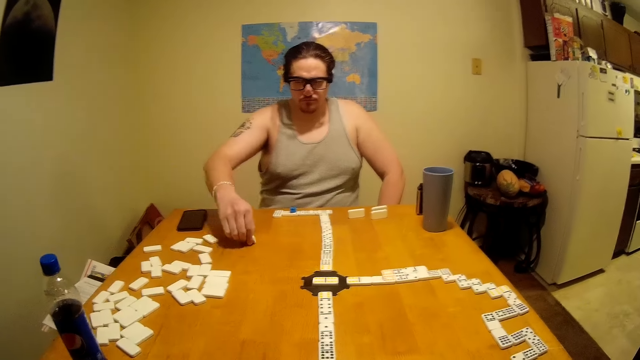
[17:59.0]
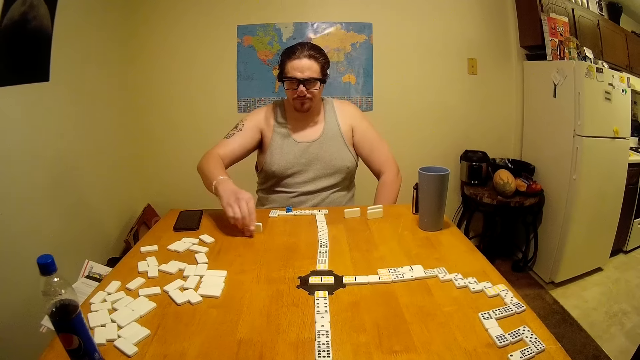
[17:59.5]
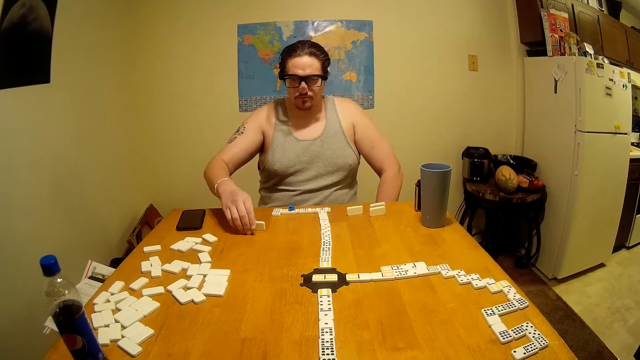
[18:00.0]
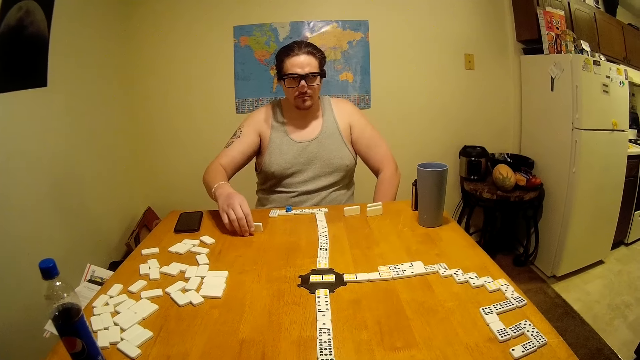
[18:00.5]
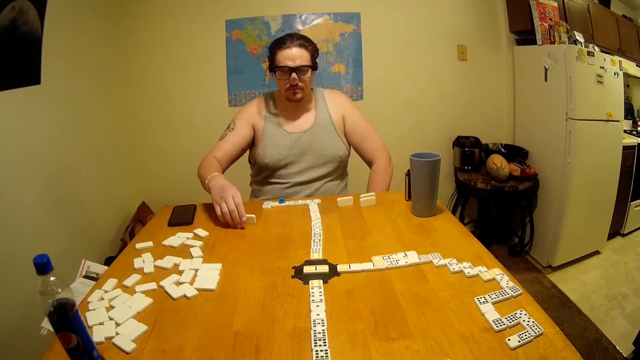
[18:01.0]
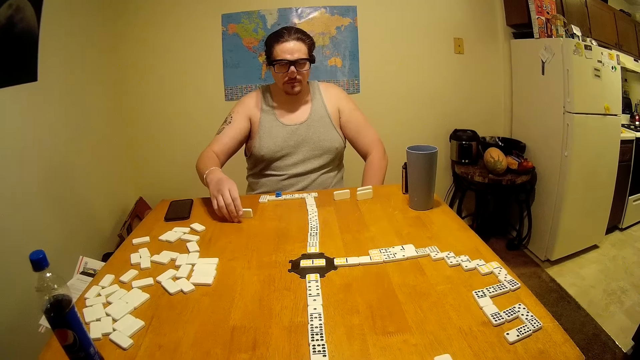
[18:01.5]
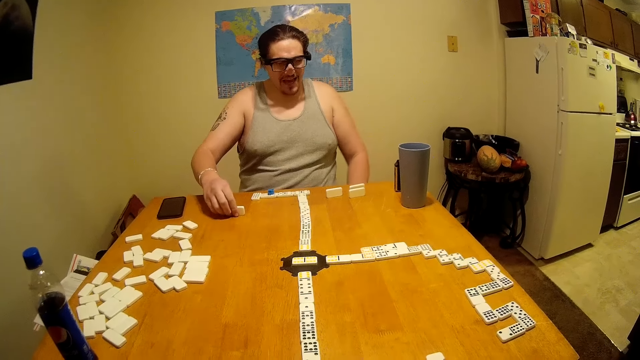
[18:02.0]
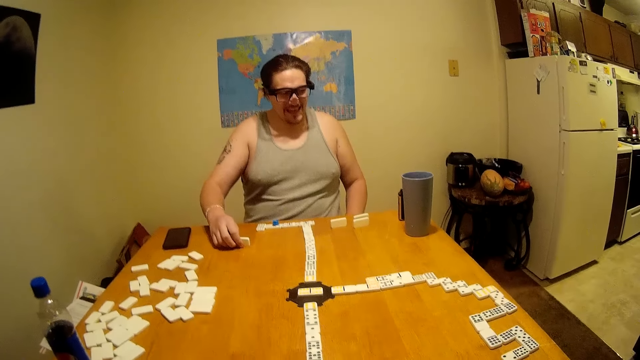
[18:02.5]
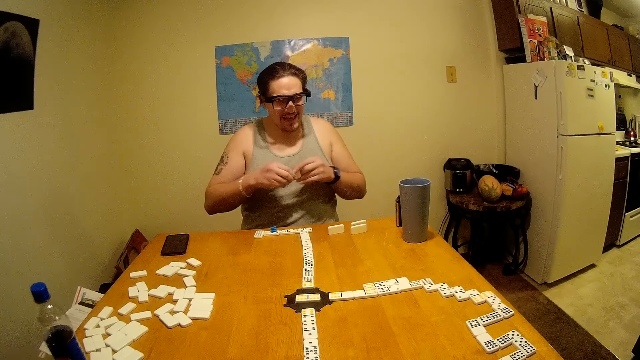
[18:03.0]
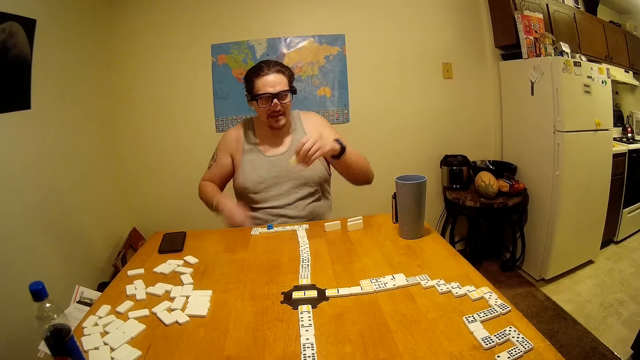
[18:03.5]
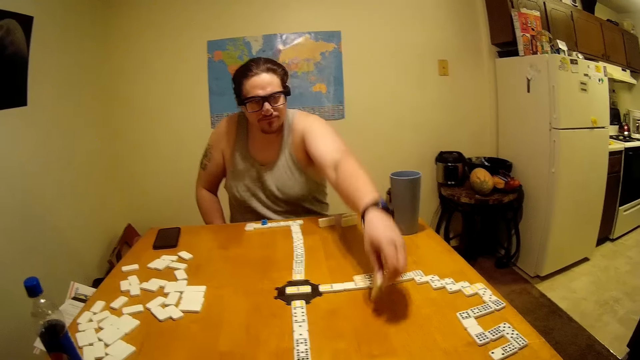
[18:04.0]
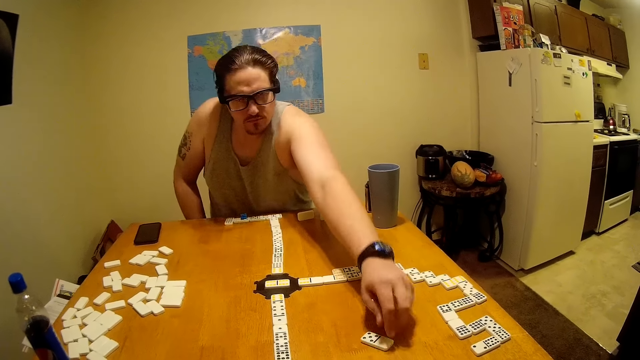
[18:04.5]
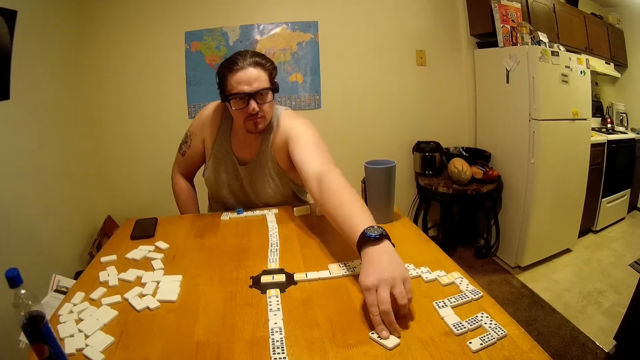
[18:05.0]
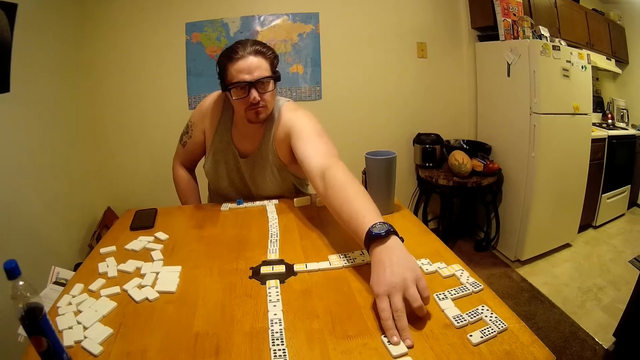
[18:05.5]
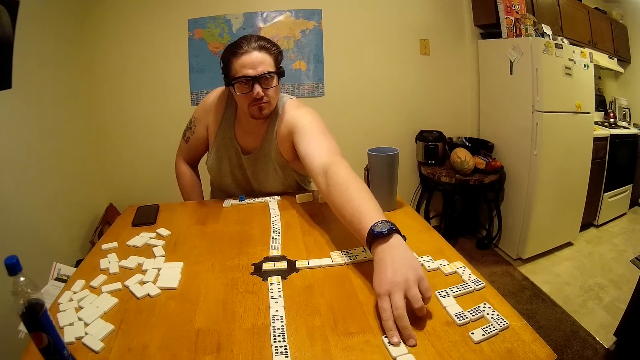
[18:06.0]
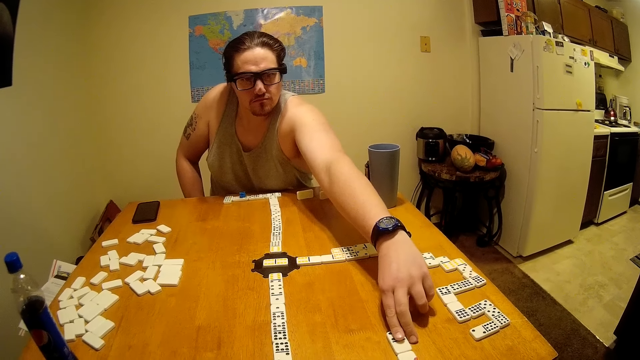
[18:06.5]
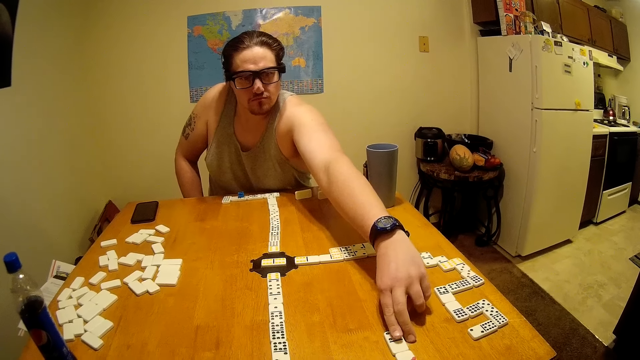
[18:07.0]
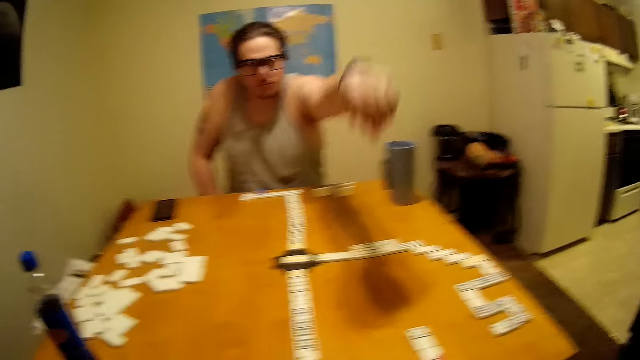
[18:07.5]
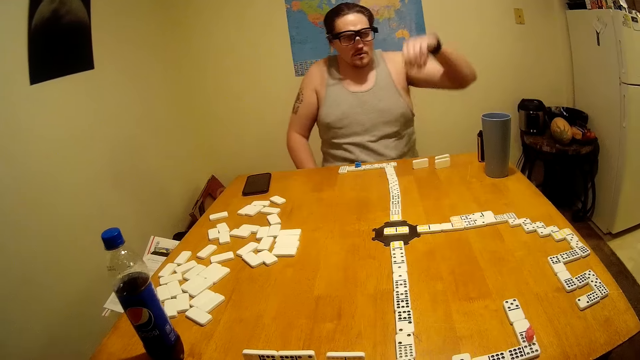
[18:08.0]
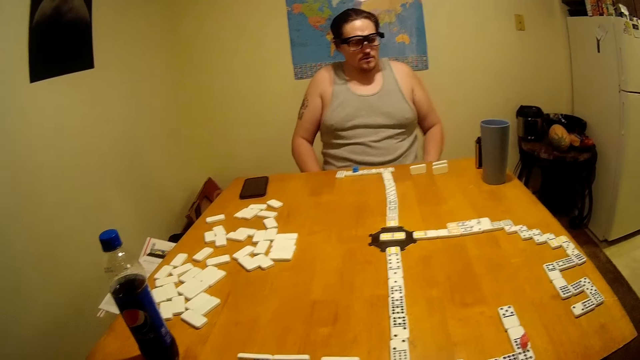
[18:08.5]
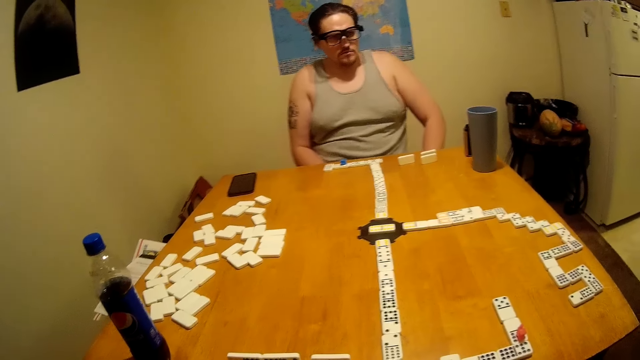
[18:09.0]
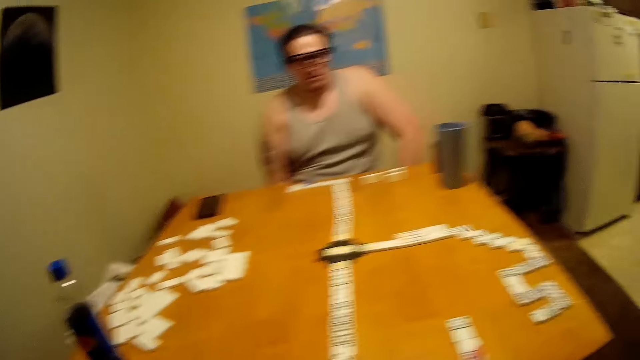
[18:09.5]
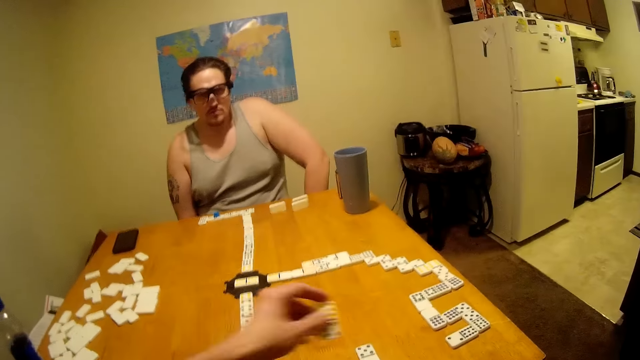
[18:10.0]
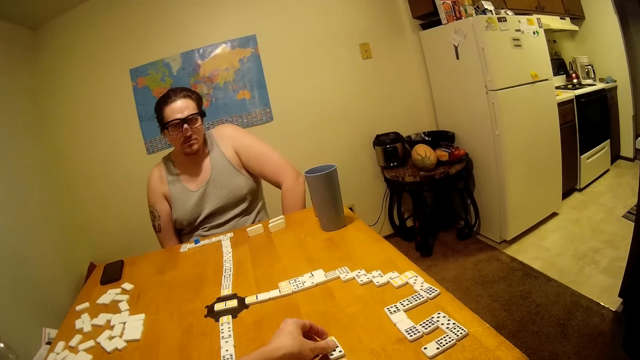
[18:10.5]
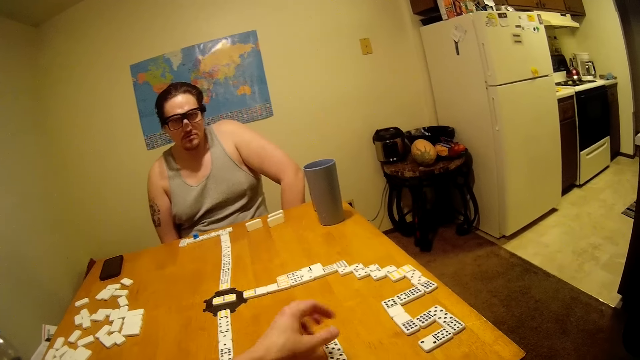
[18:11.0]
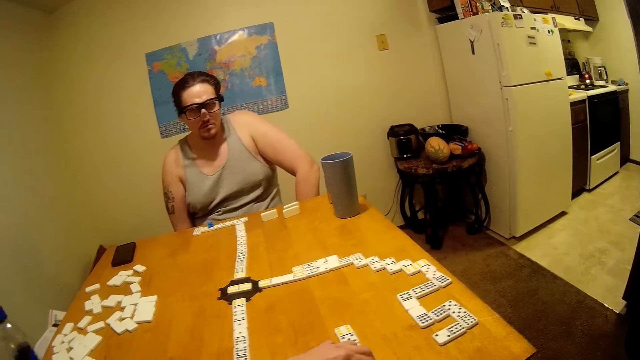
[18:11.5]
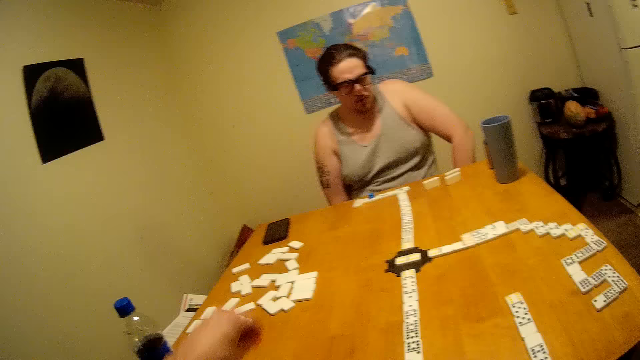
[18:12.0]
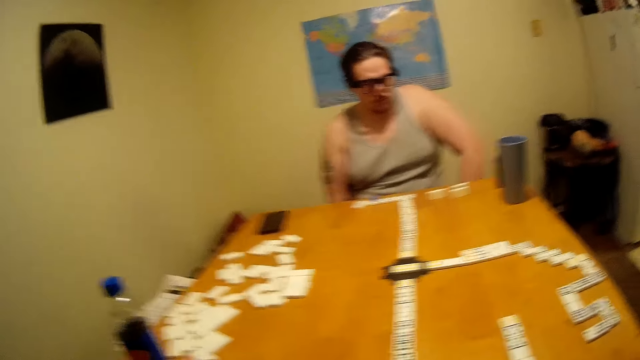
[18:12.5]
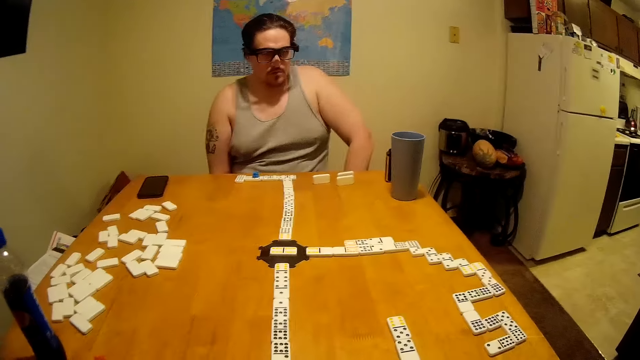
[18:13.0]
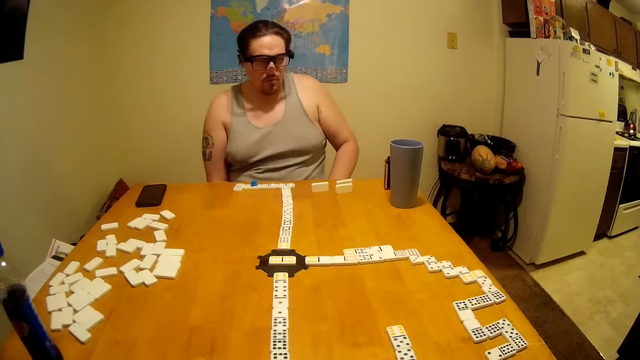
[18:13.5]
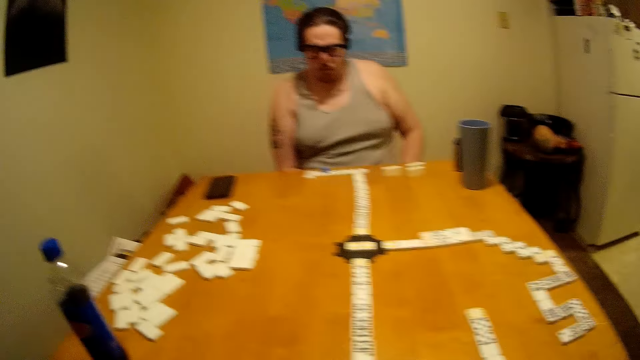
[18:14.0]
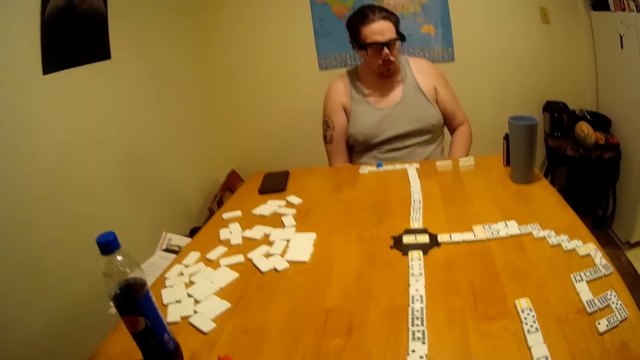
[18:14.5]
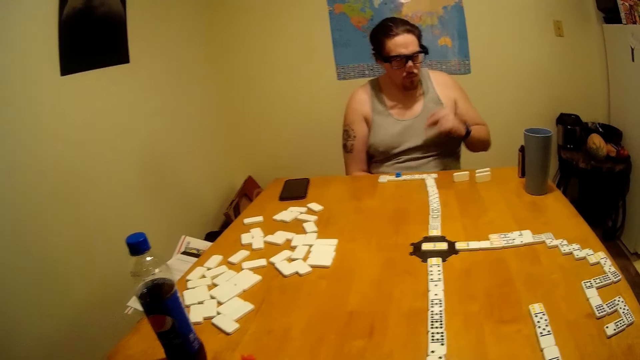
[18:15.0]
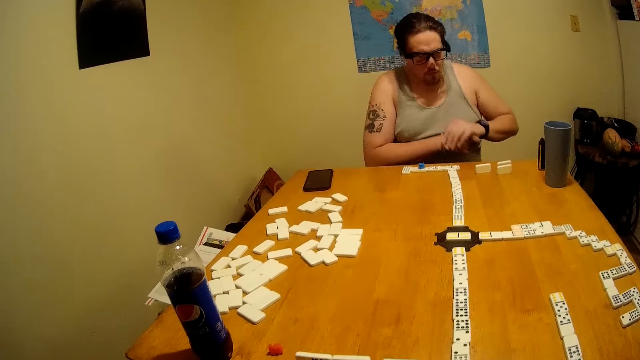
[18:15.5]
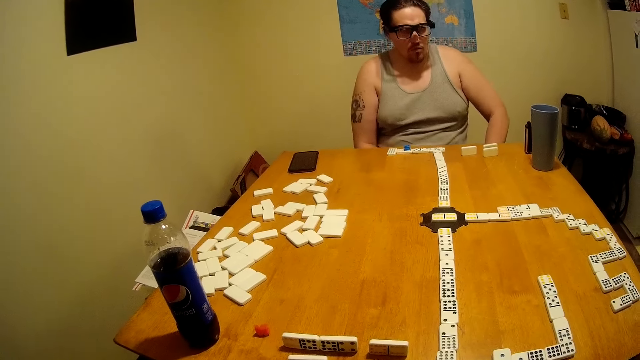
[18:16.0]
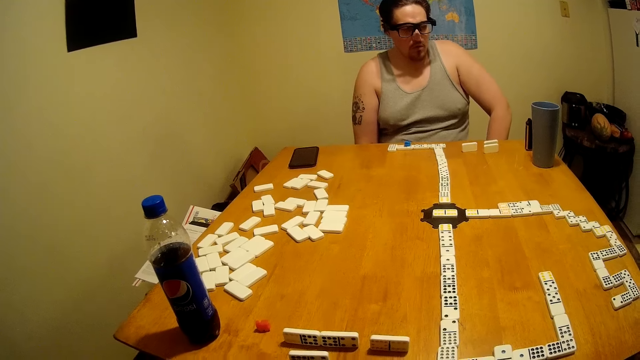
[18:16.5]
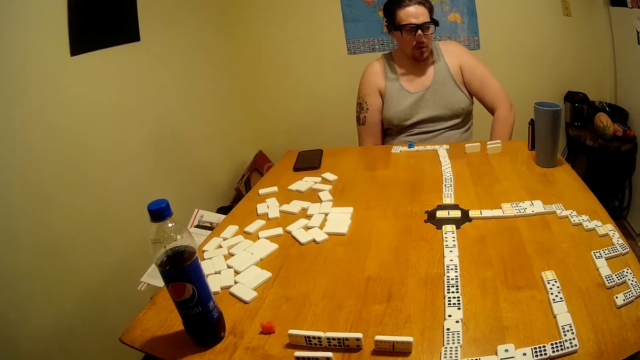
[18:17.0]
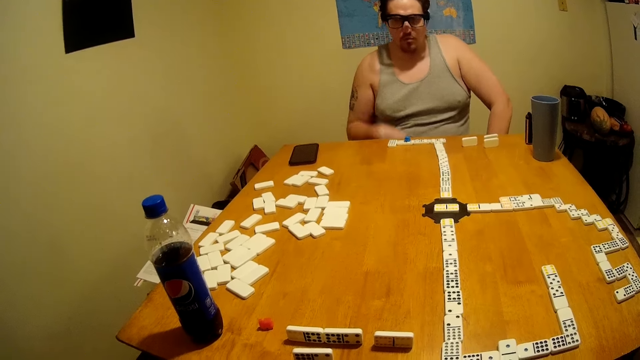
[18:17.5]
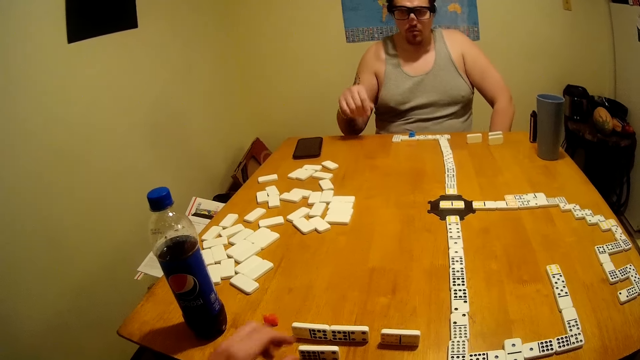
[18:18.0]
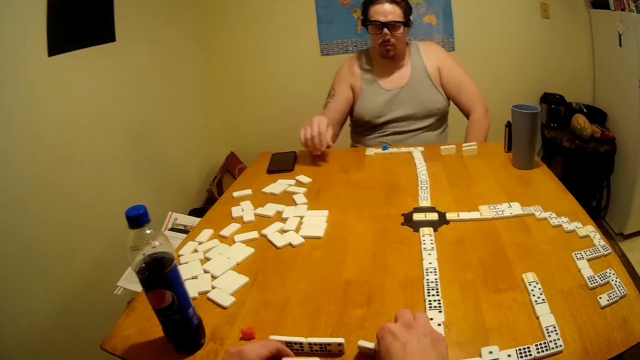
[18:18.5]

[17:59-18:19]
A man picks up a domino, joins the domino, and lowers the hand. The camera wearer joins the domino. The man claps a hand.
